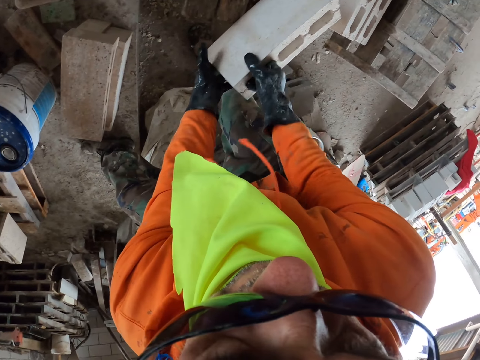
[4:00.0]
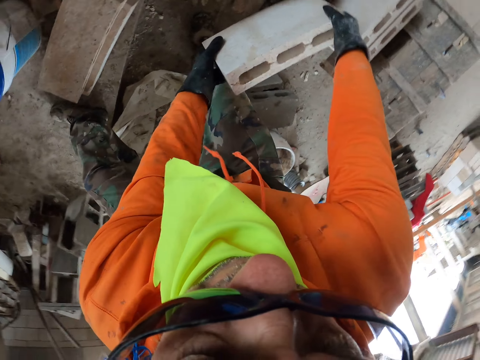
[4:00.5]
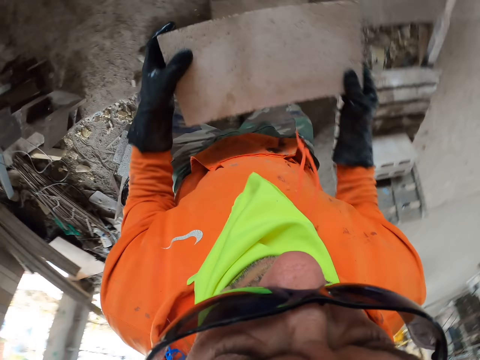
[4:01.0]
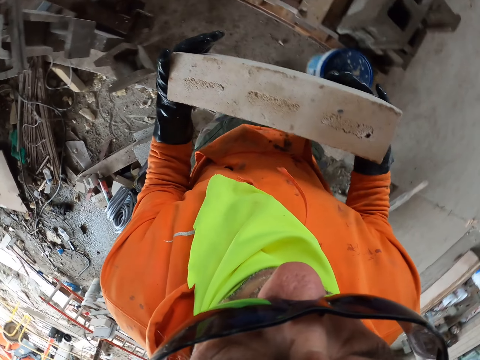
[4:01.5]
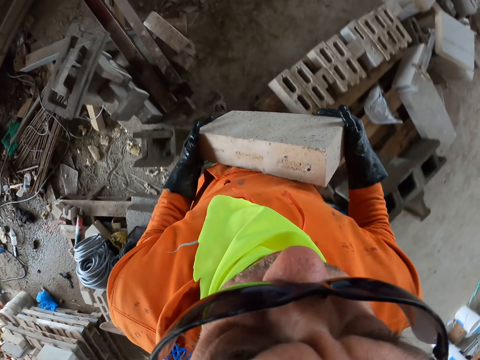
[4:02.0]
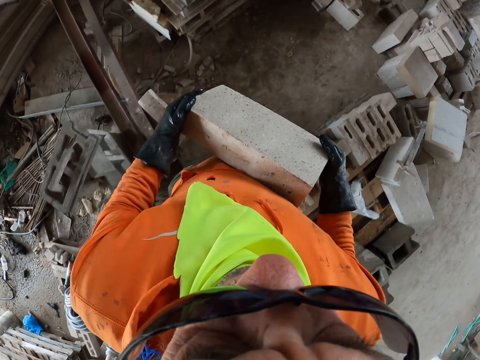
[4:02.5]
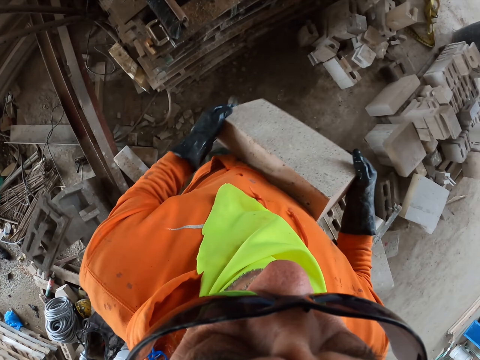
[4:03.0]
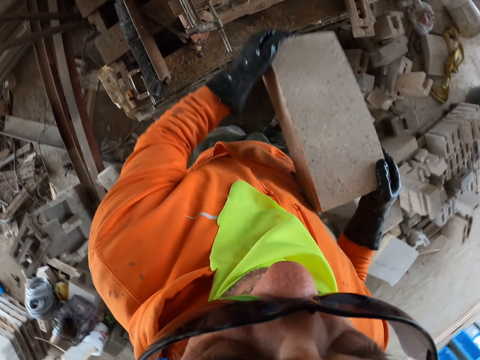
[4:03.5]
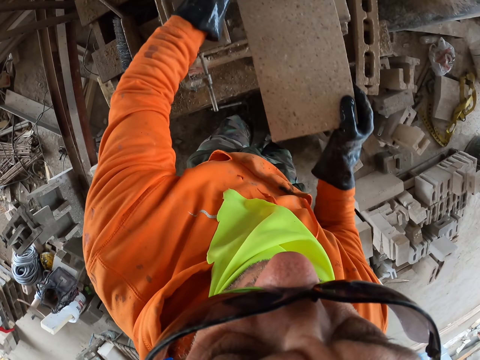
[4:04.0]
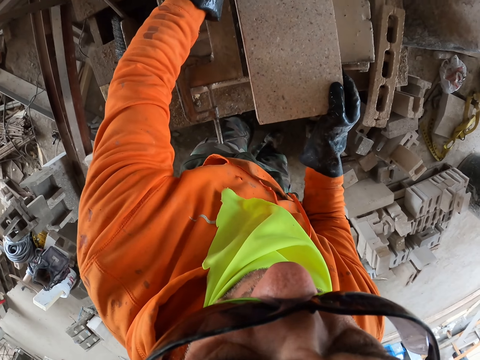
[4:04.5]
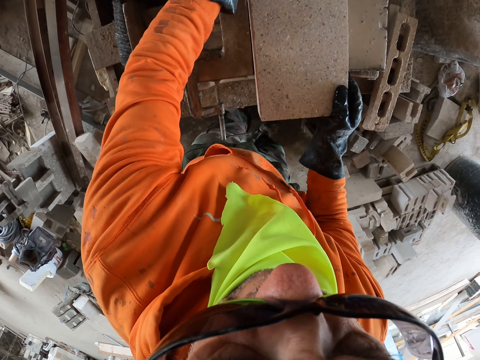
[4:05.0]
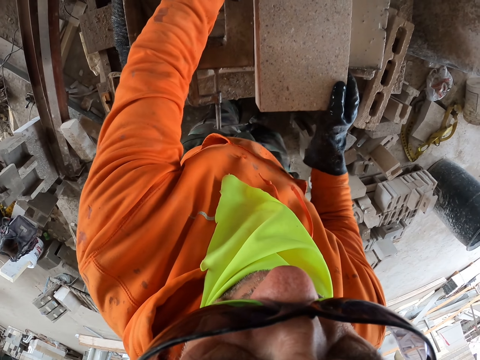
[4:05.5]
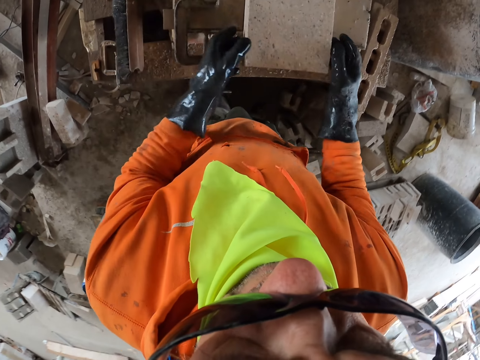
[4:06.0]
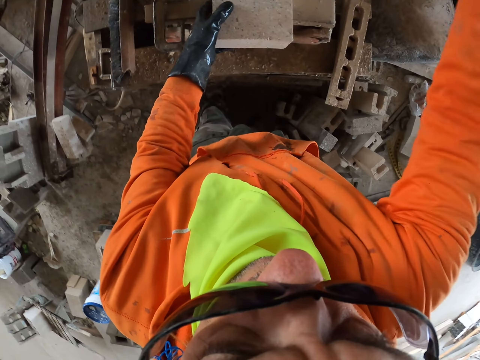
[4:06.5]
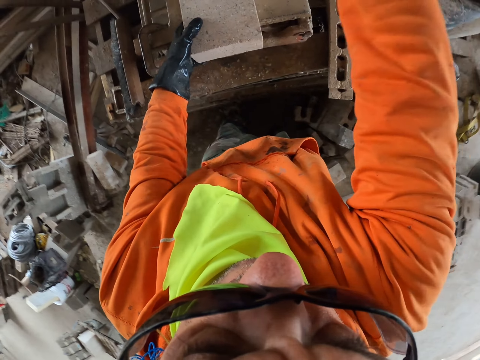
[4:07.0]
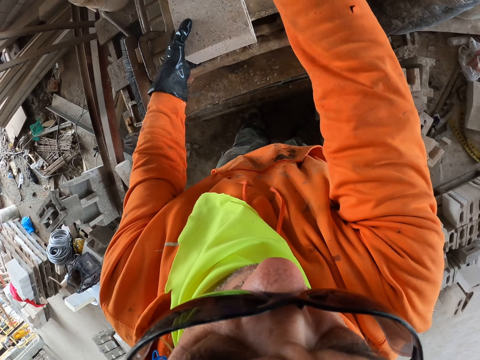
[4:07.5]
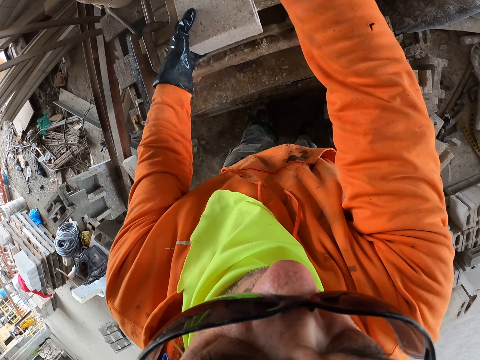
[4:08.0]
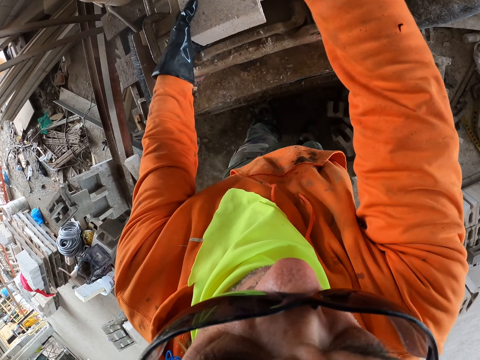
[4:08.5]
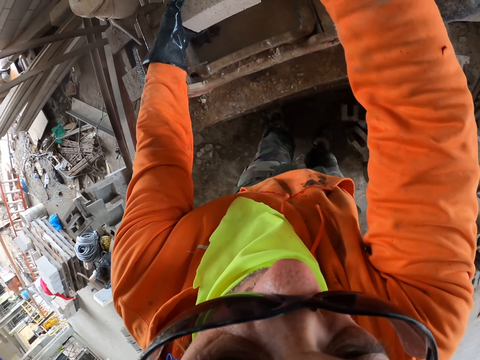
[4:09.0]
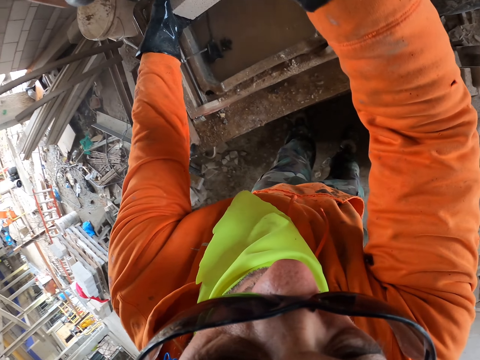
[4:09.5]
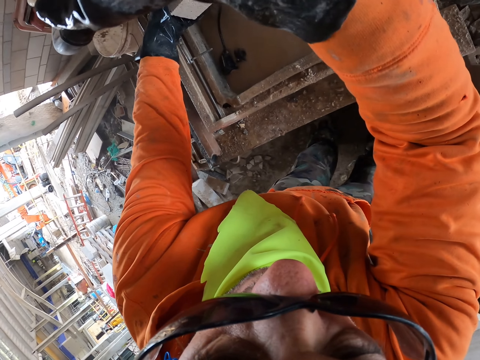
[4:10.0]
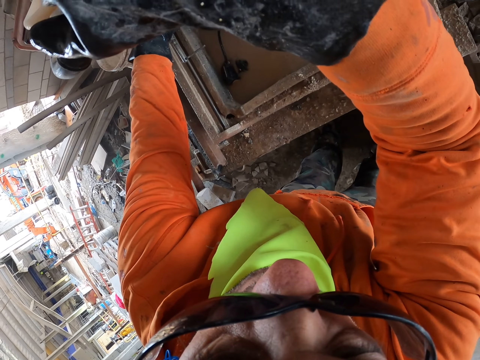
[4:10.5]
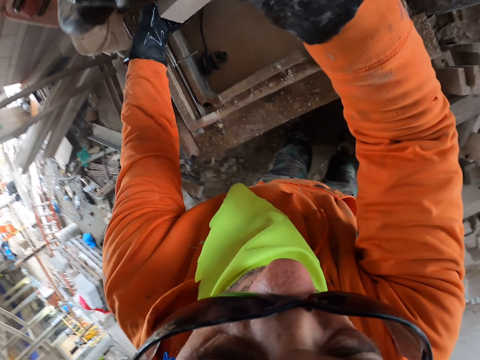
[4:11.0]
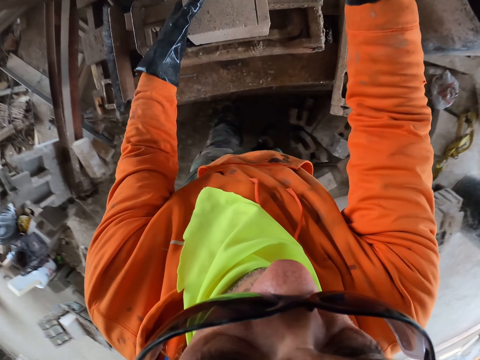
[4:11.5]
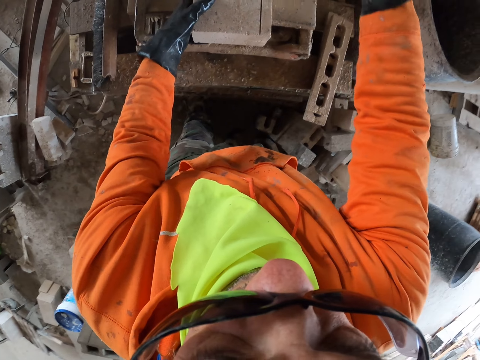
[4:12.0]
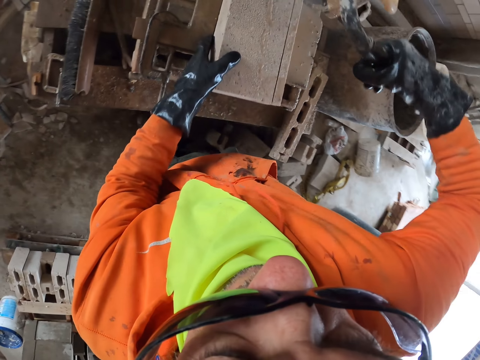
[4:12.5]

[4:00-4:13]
The camera wearer picks a brick. They put the brick on the brick maker. They cut the brick.

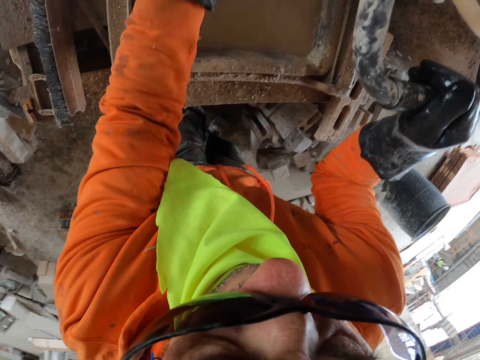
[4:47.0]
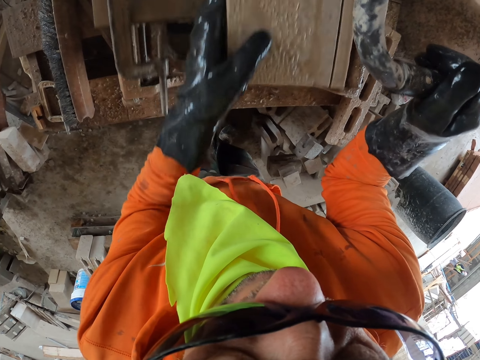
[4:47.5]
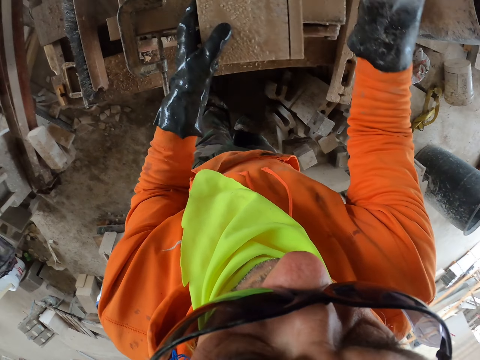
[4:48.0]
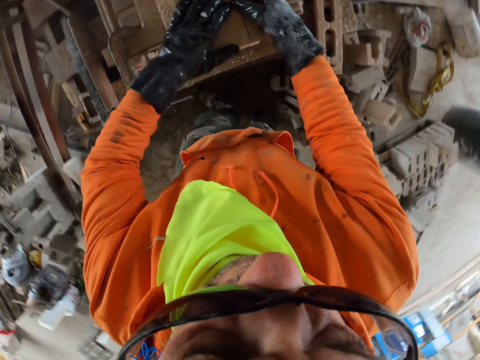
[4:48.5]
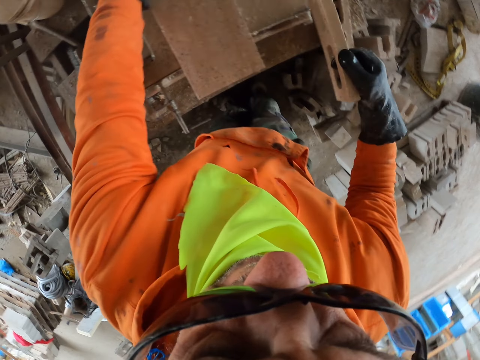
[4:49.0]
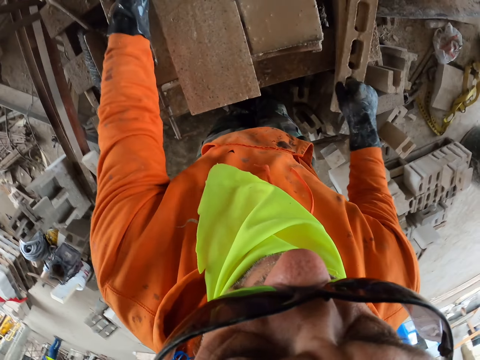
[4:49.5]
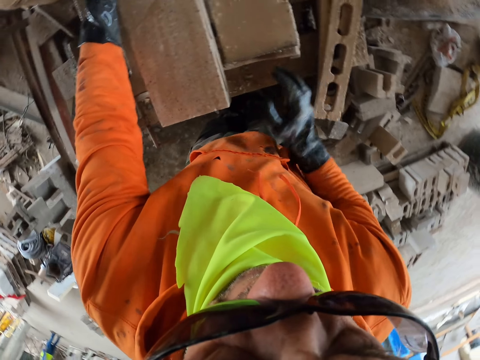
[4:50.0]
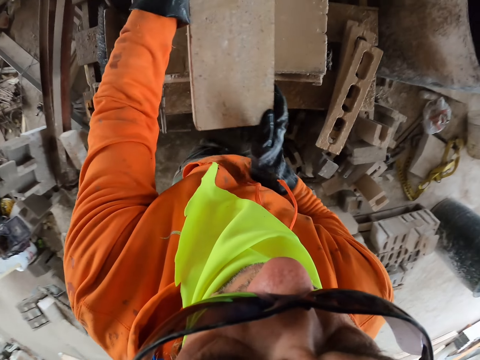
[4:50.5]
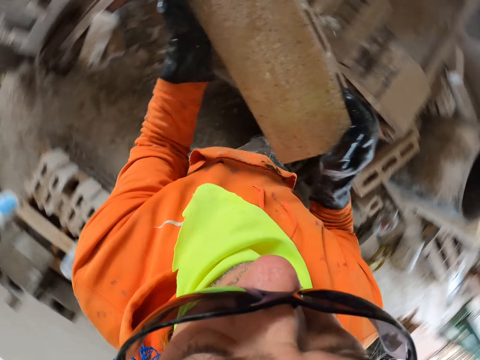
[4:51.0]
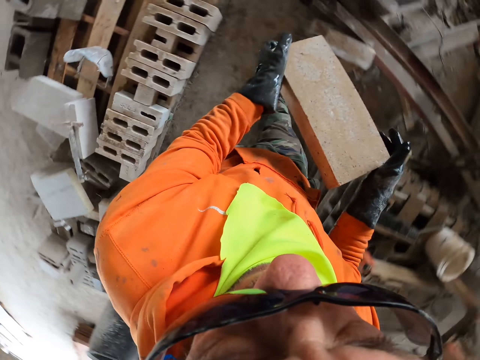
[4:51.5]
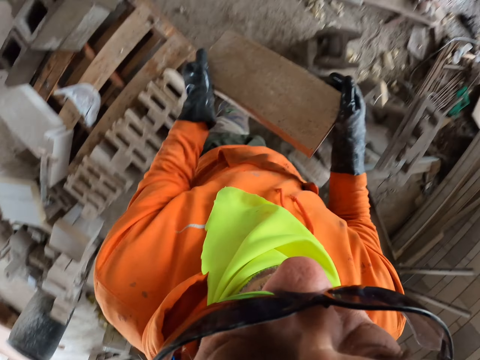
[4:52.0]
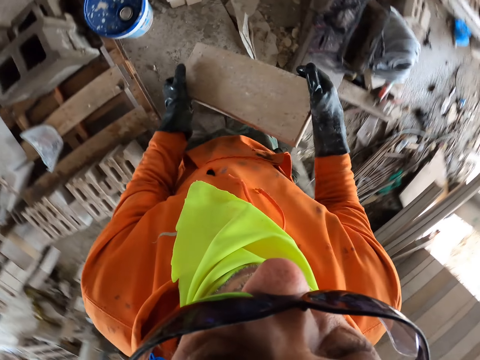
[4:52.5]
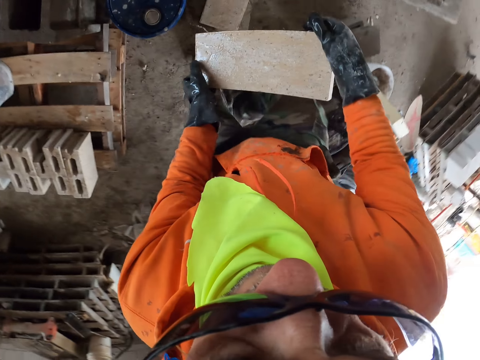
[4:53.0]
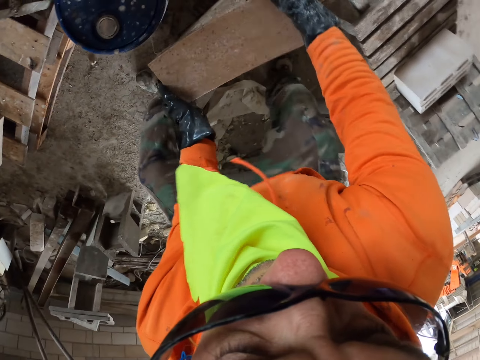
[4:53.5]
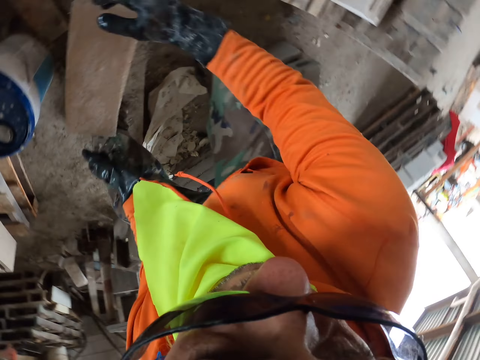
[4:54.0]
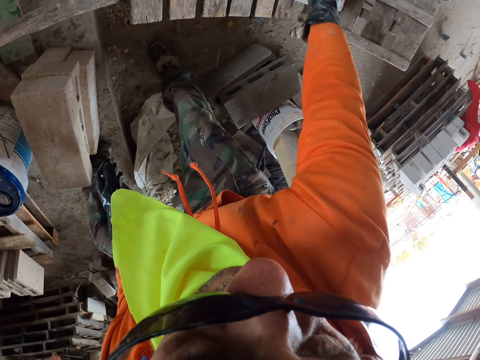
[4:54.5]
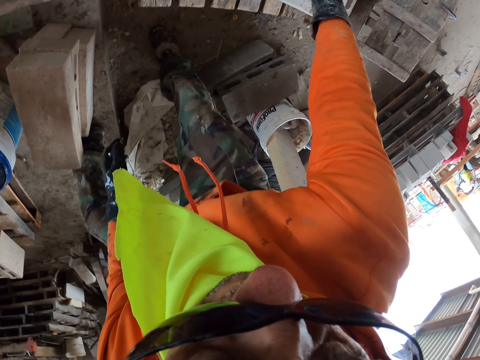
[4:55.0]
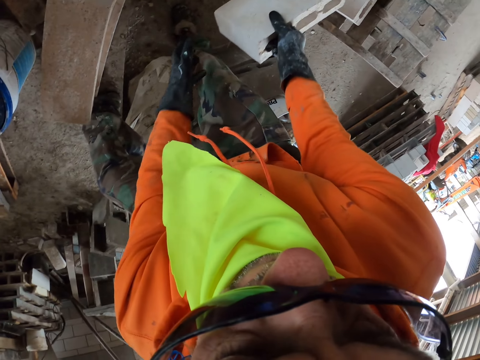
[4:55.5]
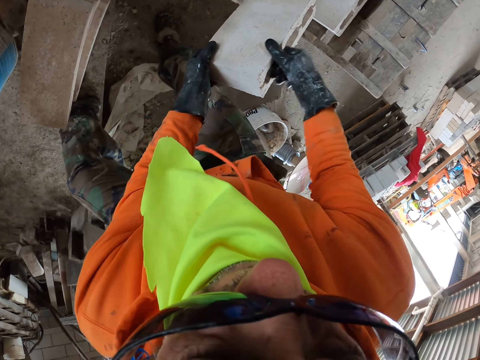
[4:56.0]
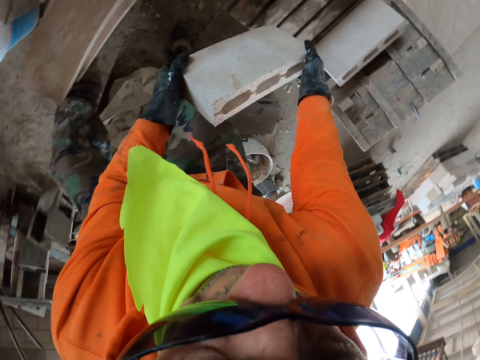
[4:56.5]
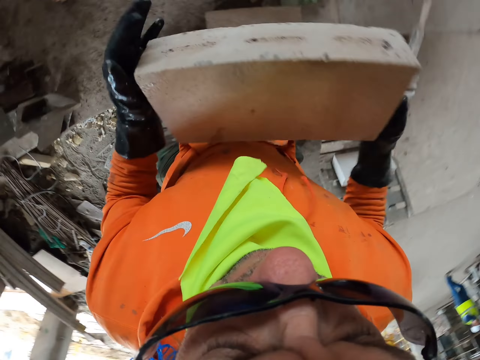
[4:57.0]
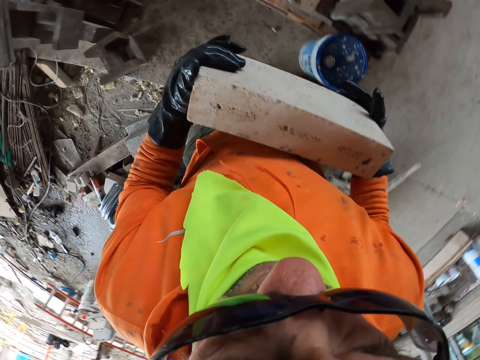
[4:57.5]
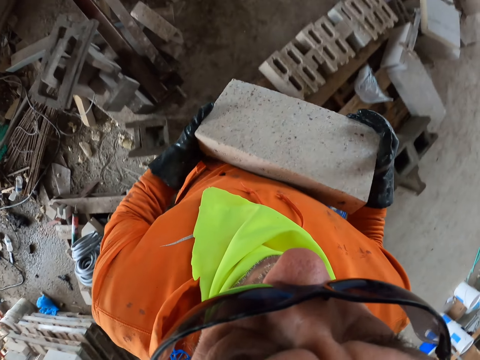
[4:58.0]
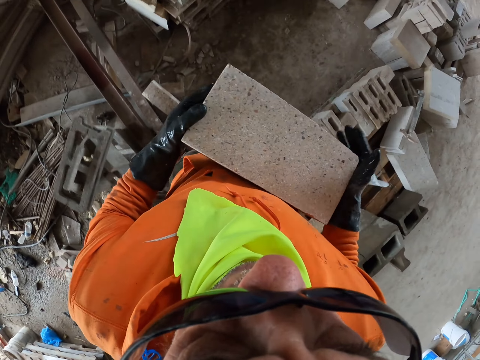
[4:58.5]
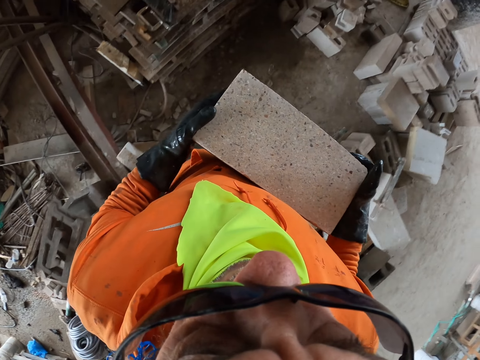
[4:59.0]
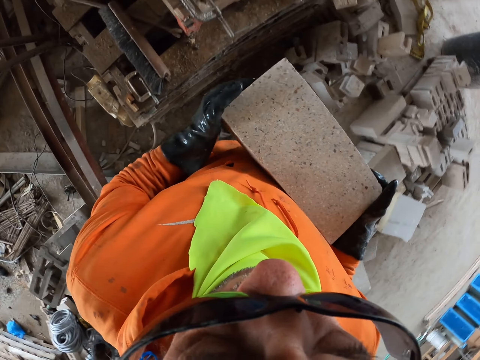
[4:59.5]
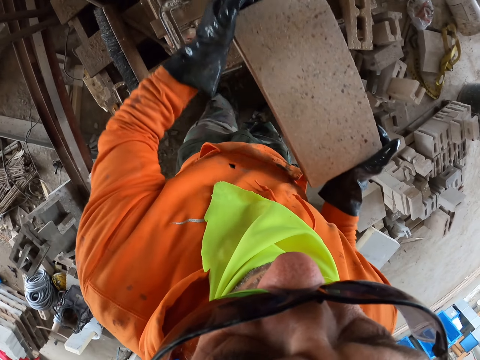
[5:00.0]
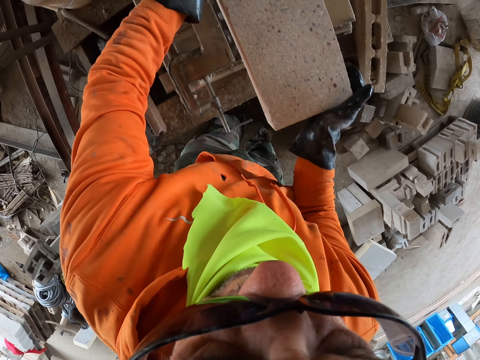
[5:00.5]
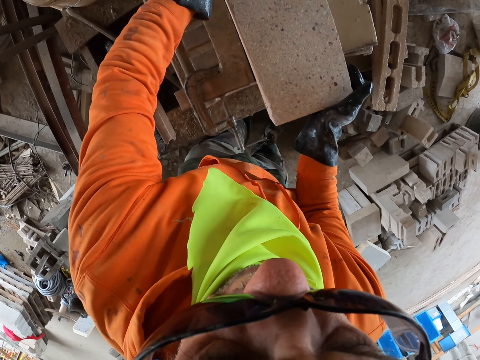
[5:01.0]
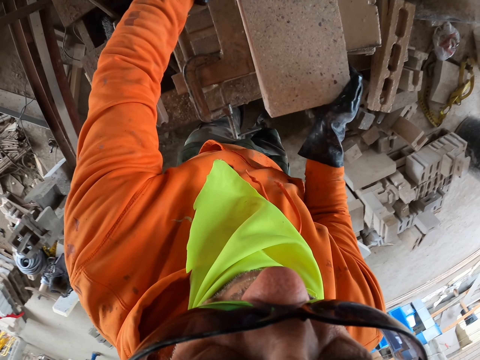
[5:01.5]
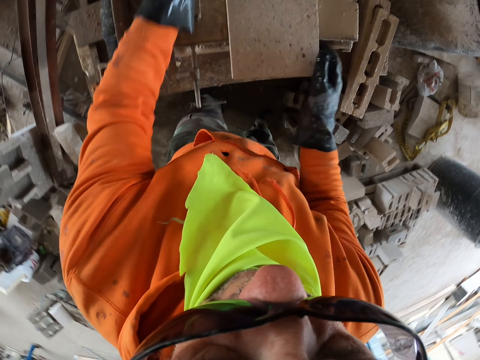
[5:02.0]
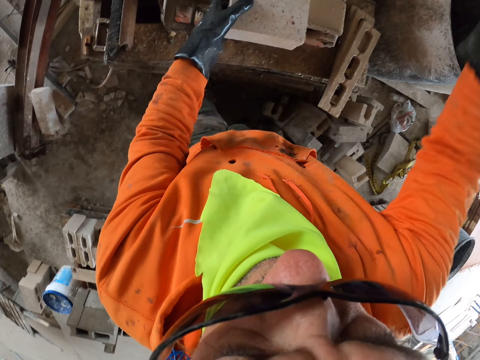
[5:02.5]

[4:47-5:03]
The camera wearer picks part of a concrete block or brick. They put down the part of the concrete block. They pick a concrete block, walk towards concrete blocks, and put down the cut concrete block. They carry a brick. They pick a concrete block, lift the concrete block, walk towards a block cutting machine, and put down the concrete block on a block making machine.
